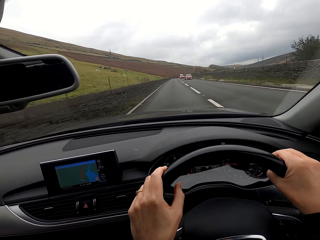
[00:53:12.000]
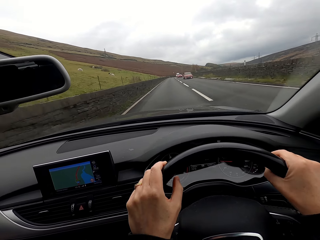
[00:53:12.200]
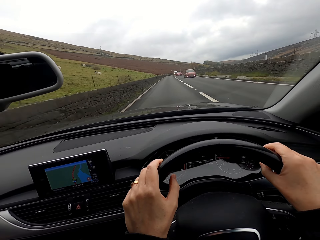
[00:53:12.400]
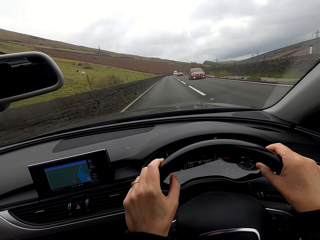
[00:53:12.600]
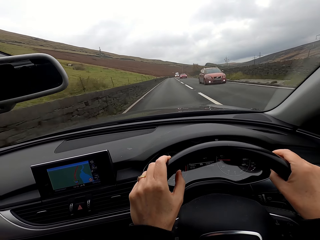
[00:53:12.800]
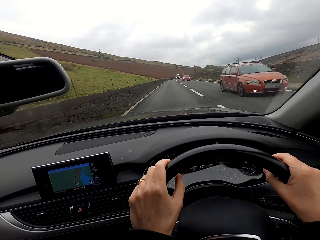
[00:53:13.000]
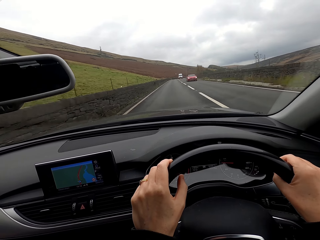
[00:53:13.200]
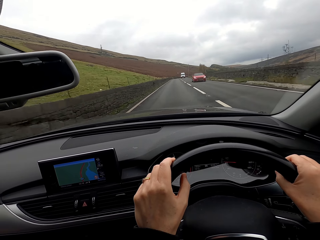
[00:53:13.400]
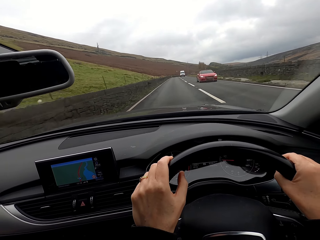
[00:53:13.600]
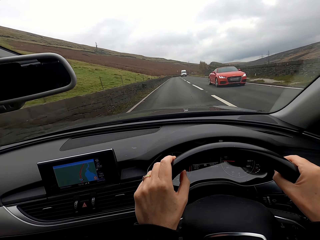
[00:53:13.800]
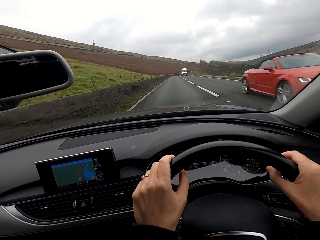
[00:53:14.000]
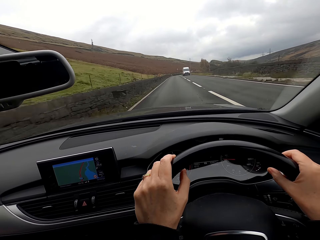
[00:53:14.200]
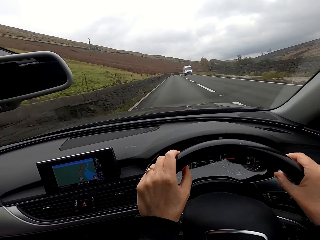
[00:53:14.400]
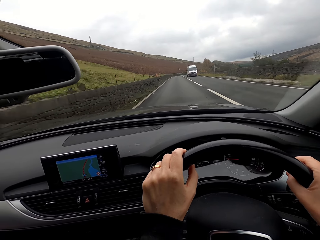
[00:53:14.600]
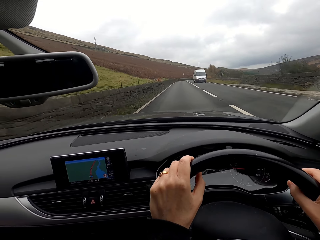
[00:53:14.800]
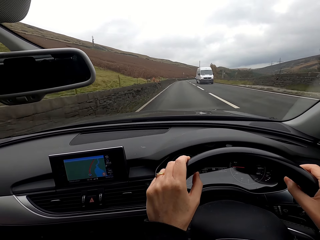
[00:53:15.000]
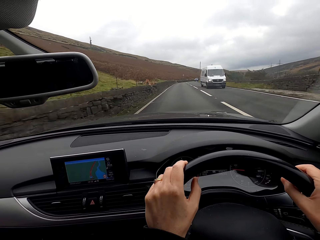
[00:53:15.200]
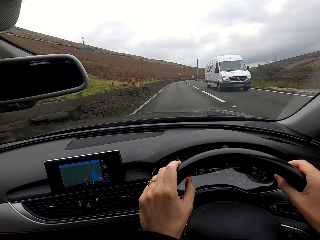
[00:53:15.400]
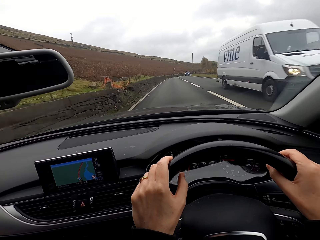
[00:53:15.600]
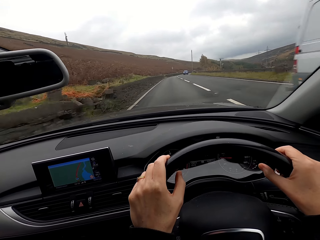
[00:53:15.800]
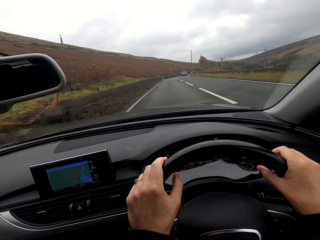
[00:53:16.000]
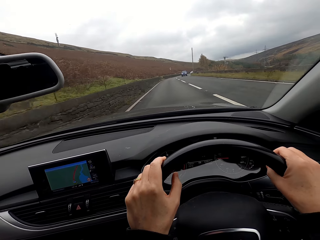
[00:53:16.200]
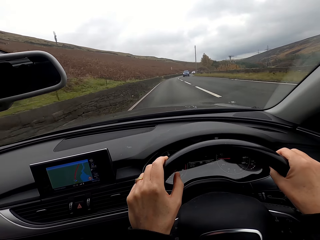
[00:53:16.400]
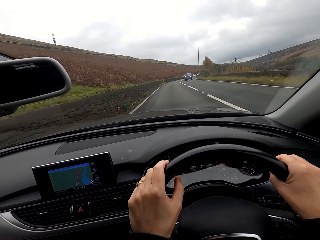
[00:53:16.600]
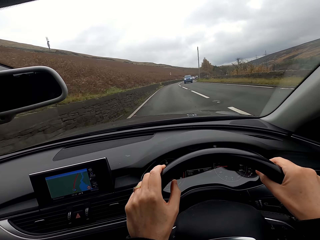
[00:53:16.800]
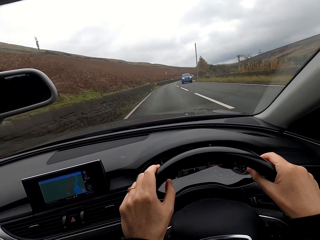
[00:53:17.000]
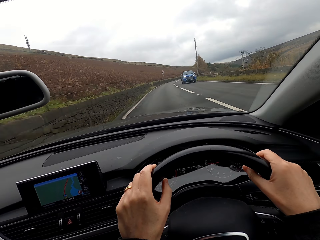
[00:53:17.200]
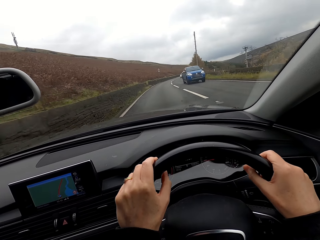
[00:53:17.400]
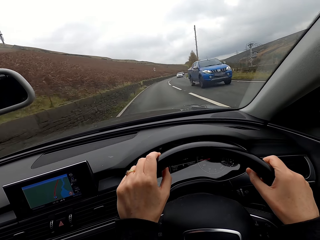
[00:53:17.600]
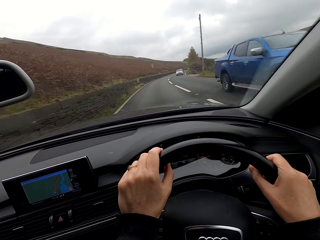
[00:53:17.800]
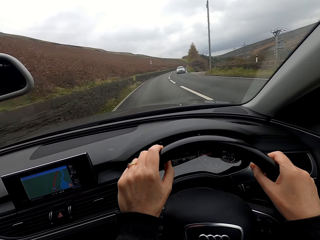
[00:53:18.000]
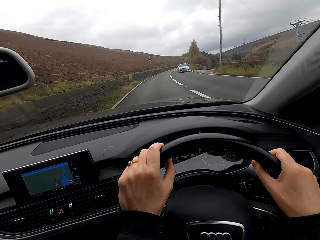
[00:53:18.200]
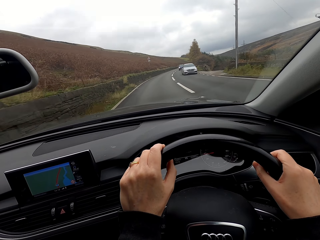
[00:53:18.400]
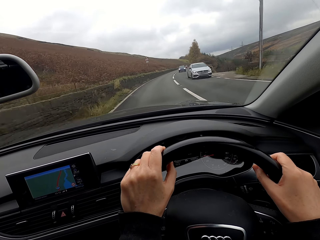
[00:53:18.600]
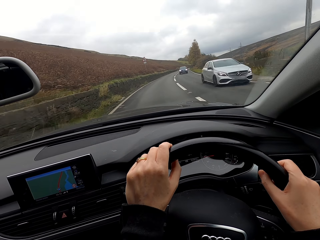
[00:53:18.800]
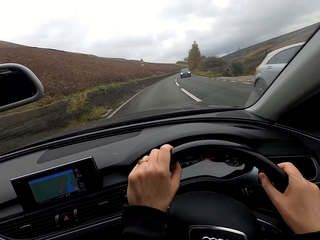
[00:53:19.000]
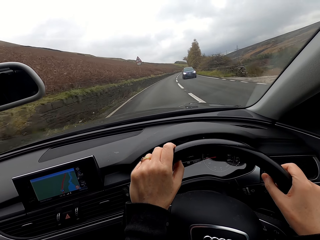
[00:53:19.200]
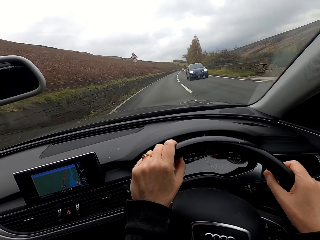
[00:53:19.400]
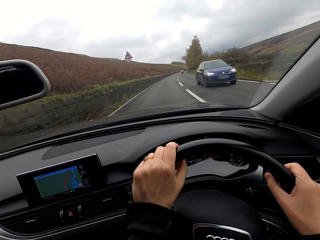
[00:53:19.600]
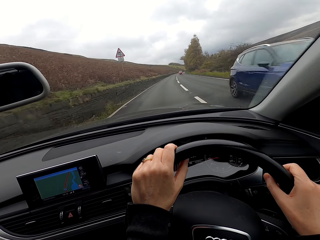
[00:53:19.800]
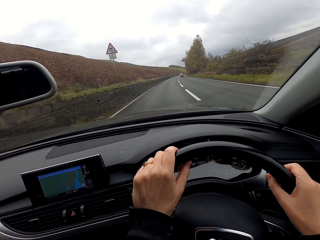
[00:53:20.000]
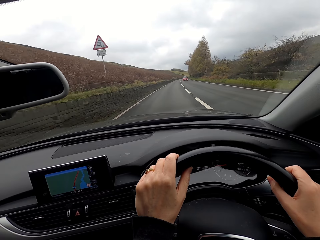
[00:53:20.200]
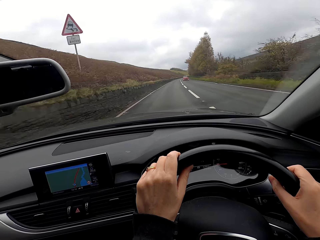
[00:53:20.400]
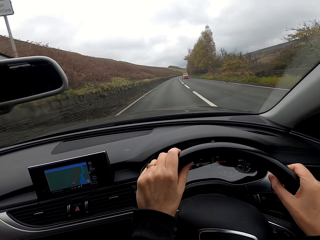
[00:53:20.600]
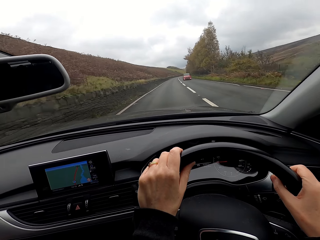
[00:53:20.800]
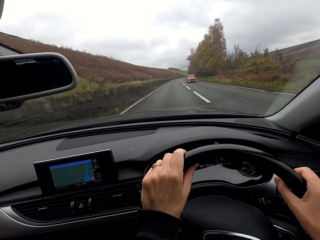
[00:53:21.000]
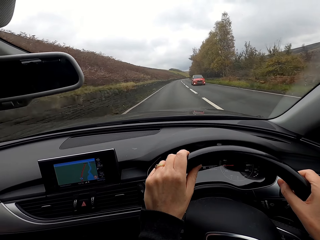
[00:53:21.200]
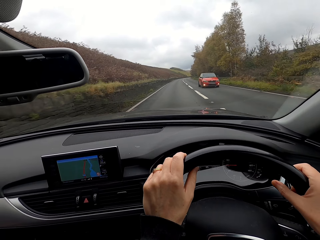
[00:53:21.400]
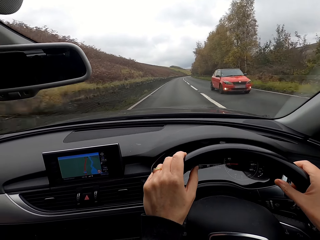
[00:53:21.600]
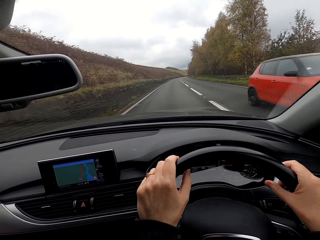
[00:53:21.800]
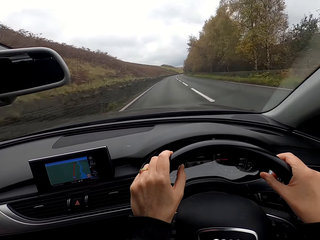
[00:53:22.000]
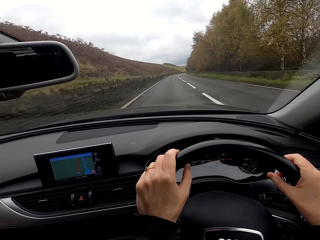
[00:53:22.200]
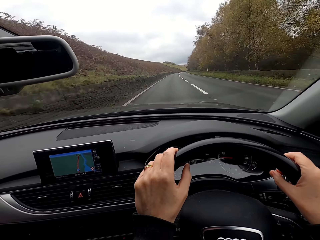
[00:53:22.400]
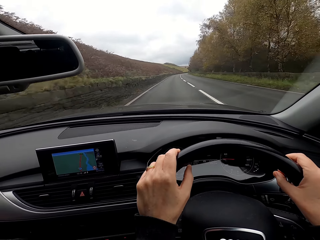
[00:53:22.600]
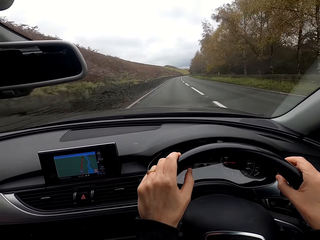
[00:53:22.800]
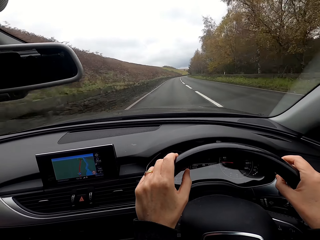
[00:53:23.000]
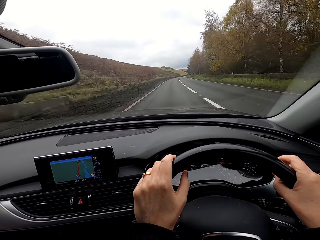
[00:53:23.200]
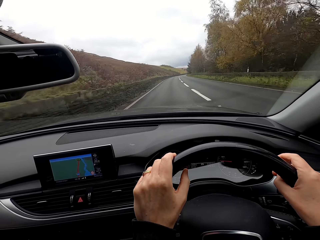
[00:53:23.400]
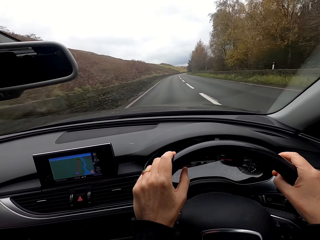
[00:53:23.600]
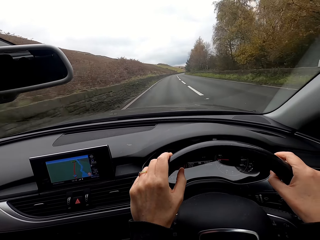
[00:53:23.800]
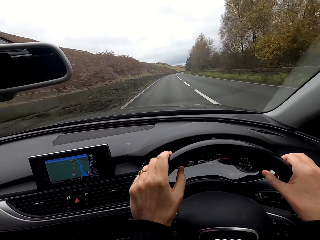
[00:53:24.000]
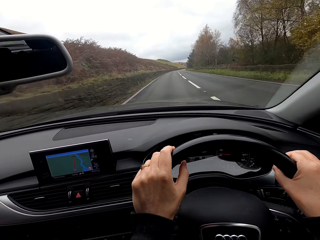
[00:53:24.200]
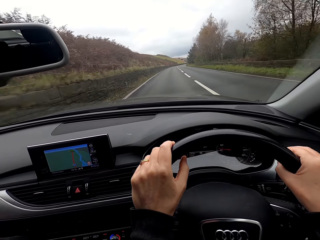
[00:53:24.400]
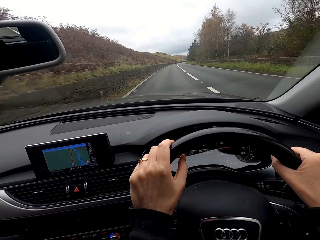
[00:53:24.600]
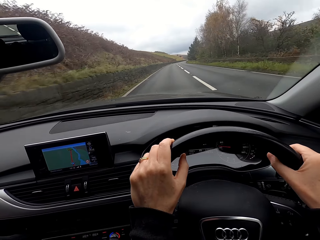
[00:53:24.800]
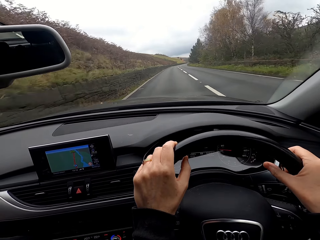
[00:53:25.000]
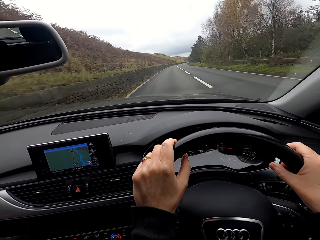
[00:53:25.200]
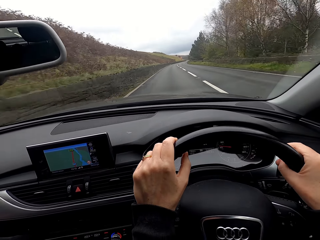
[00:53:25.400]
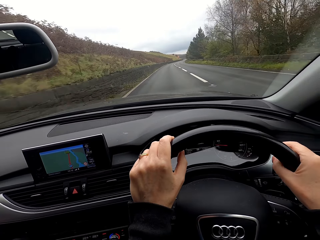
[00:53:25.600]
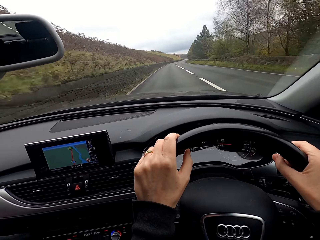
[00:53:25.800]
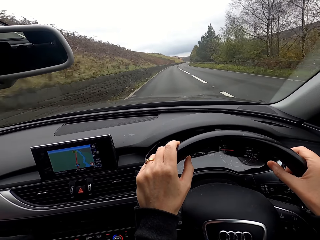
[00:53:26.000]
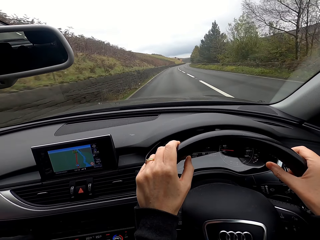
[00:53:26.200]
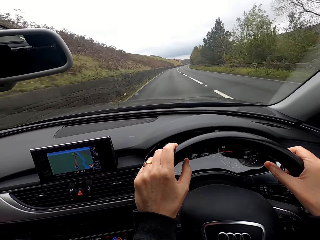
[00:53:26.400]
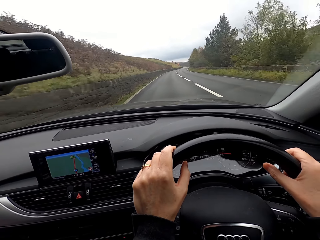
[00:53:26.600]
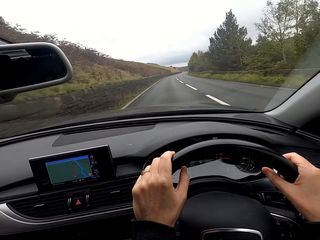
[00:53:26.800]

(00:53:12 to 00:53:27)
An orange car drives past the camera wearer. A red convertible drives past the camera wearer. A white van drives past the camera wearer. A blue truck drives past the camera wearer. A silver car drives past the camera wearer. A blue car drives past the camera wearer. A red car drives past the camera wearer.

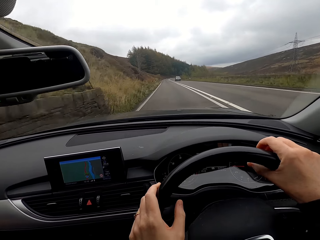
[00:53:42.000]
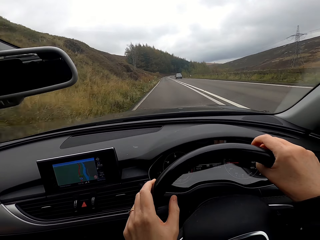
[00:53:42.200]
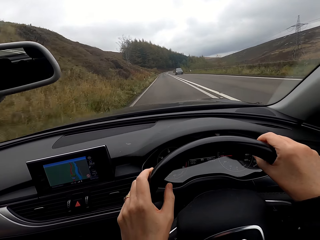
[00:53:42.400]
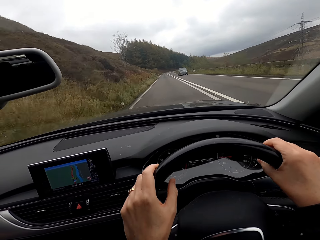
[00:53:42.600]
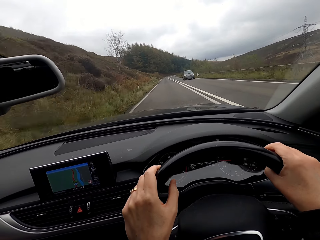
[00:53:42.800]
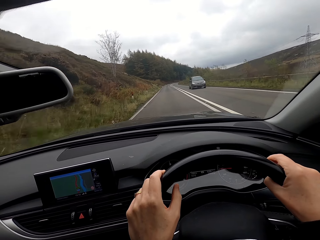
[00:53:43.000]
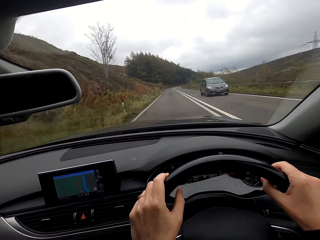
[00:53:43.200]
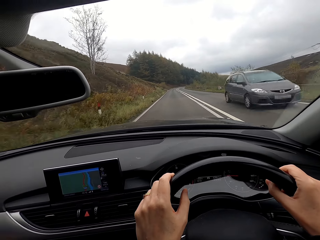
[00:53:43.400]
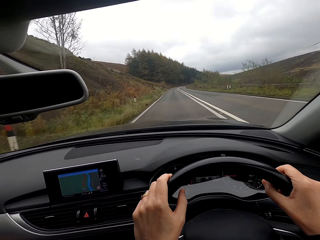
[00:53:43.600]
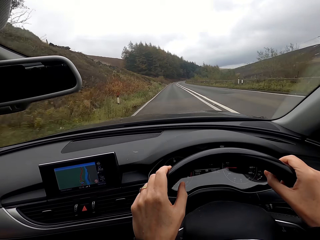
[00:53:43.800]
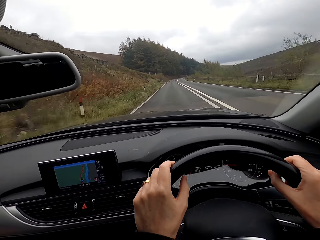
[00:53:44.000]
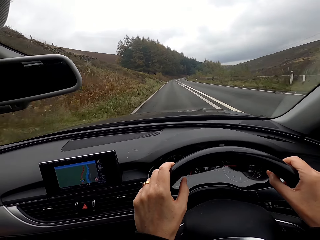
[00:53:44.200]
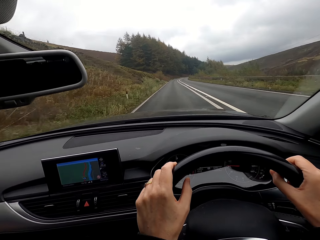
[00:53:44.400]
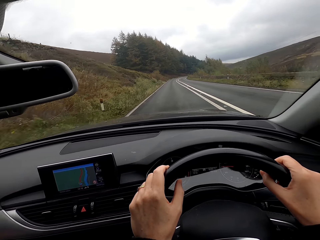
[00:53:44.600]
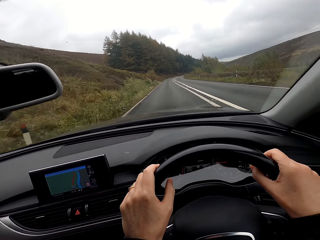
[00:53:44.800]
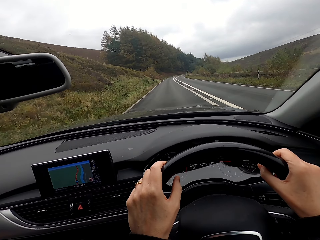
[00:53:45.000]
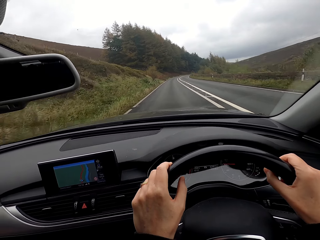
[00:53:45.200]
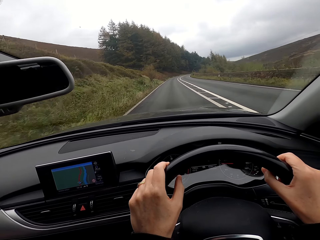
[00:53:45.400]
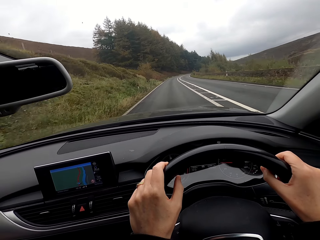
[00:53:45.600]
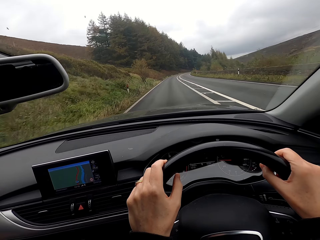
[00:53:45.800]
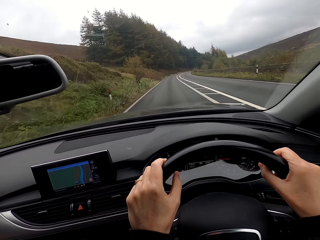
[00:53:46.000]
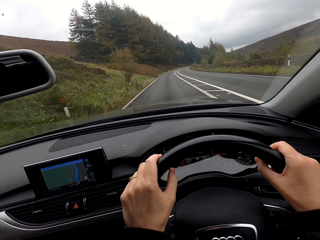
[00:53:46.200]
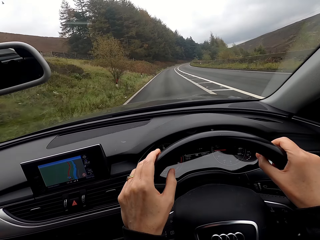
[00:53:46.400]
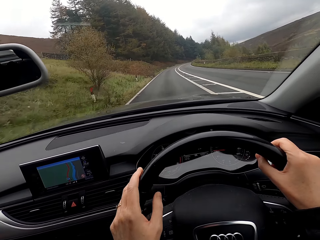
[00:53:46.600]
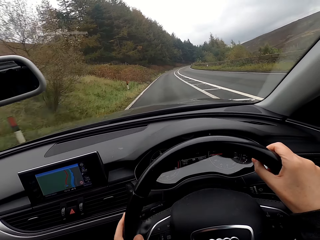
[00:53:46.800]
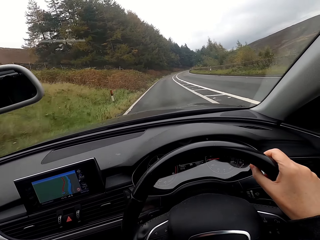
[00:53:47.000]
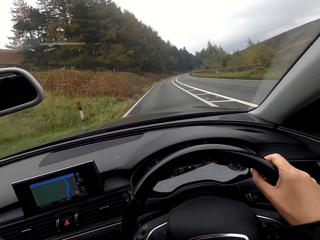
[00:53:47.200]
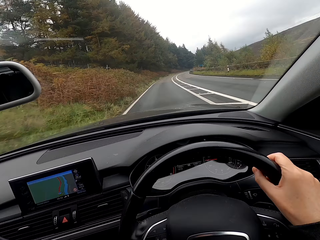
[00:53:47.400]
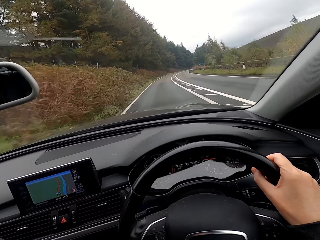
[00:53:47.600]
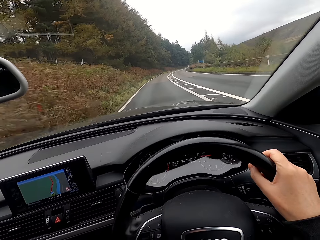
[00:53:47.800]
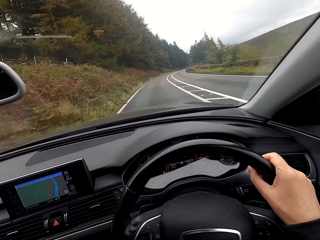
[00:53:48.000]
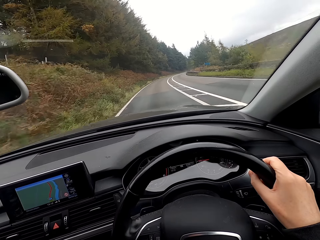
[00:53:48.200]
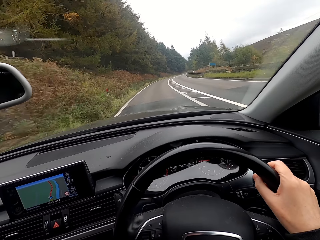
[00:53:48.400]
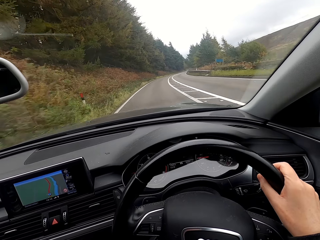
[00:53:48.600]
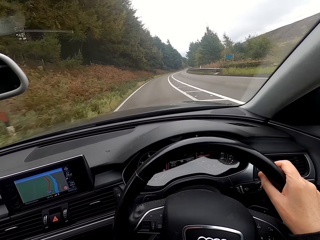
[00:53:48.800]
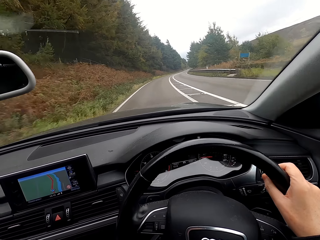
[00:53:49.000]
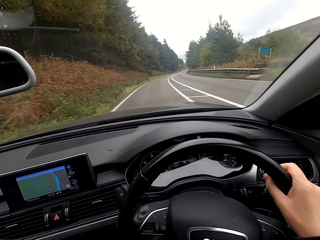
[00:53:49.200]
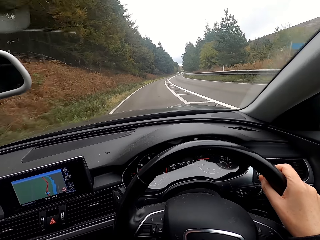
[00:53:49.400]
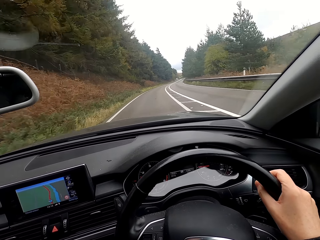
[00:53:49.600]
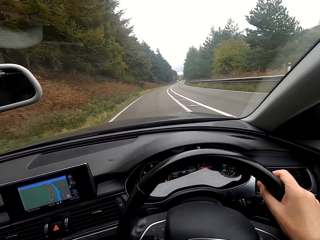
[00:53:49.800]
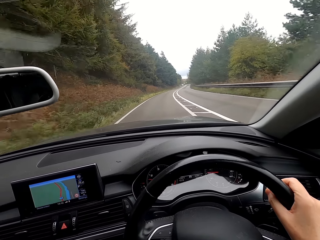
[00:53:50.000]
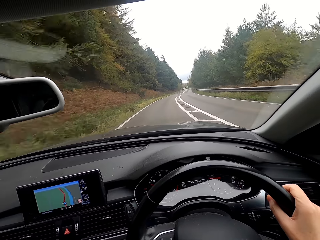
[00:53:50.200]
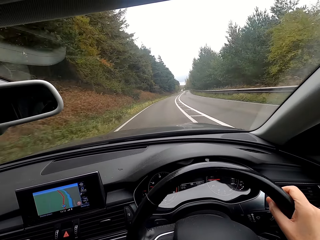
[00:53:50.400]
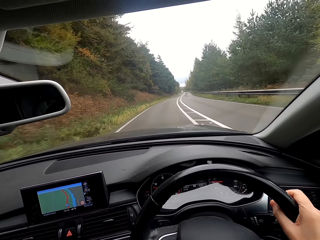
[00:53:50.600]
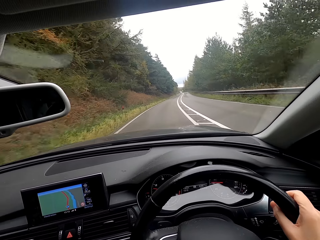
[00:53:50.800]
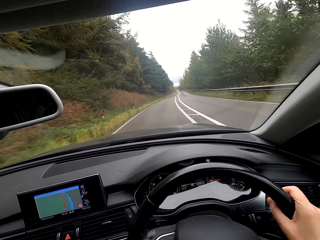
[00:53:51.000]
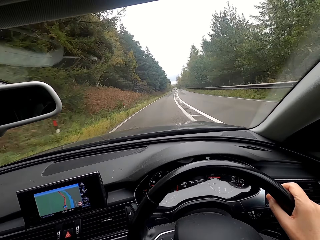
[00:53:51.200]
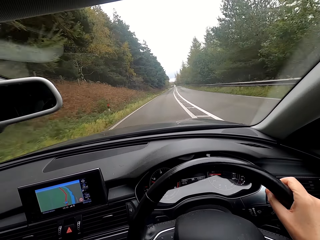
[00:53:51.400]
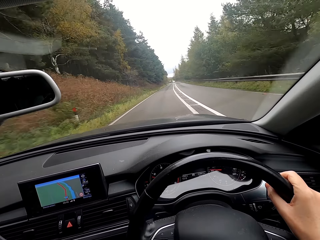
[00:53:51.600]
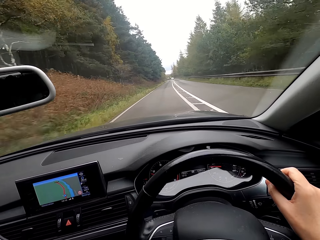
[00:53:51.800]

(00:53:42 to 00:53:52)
A grey car drives past the camera wearer.
